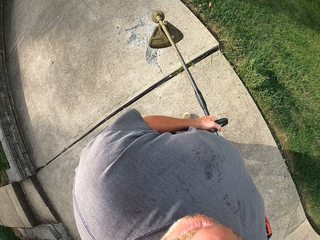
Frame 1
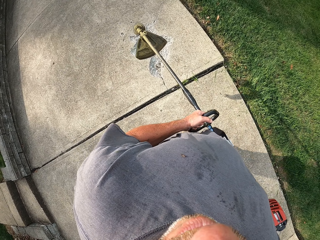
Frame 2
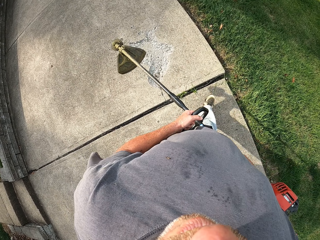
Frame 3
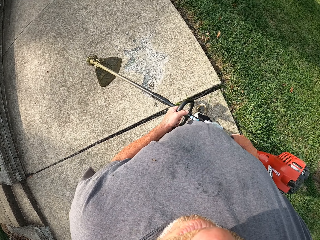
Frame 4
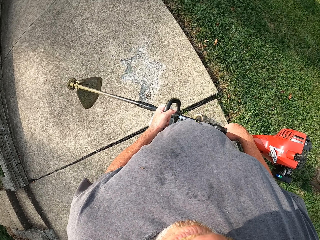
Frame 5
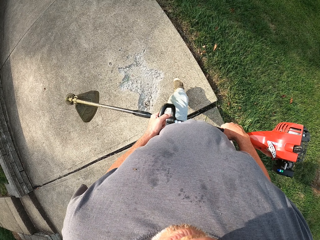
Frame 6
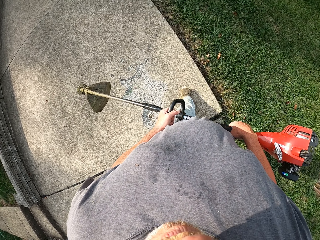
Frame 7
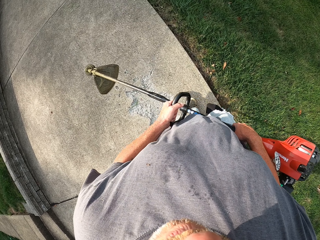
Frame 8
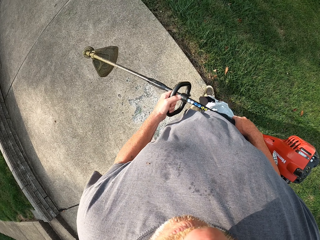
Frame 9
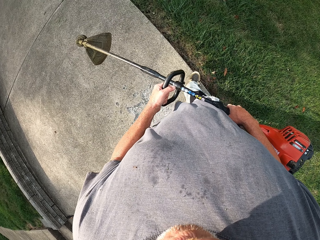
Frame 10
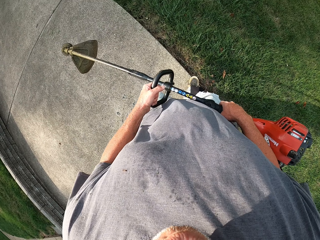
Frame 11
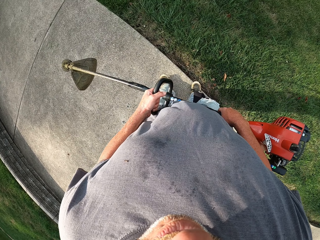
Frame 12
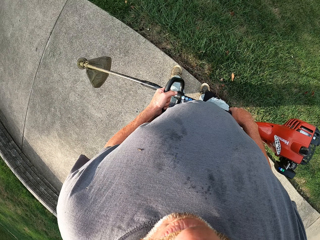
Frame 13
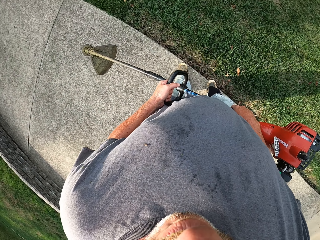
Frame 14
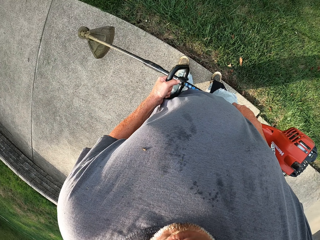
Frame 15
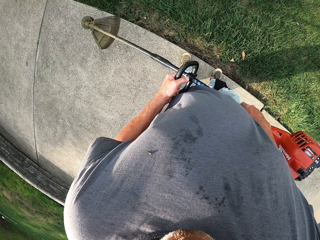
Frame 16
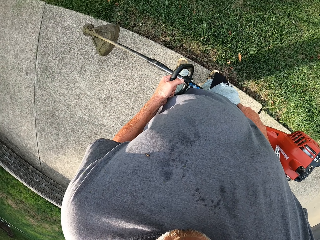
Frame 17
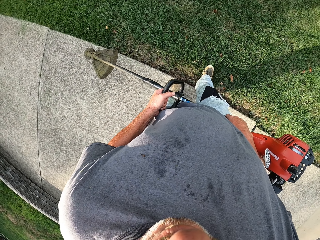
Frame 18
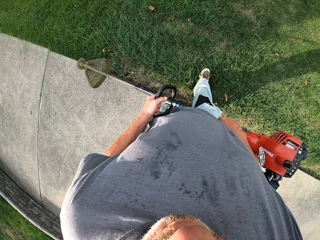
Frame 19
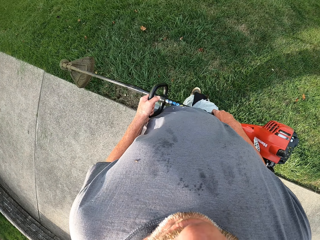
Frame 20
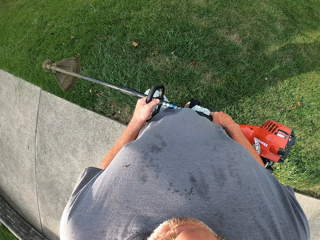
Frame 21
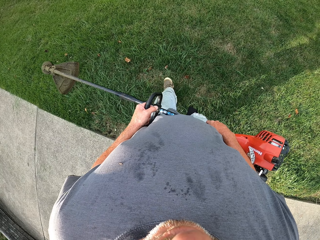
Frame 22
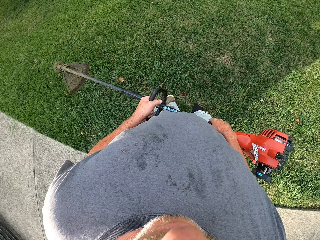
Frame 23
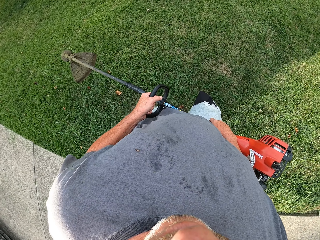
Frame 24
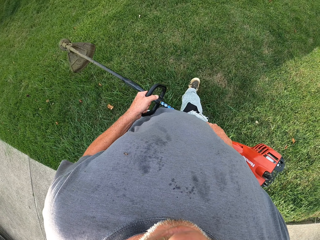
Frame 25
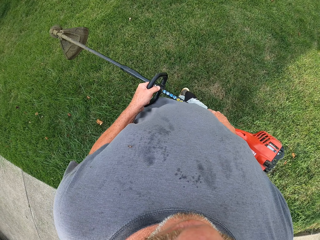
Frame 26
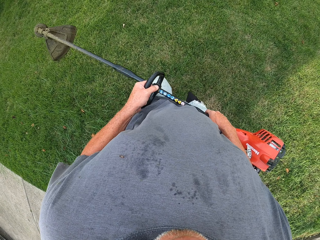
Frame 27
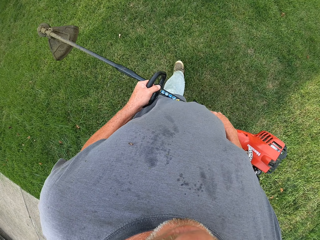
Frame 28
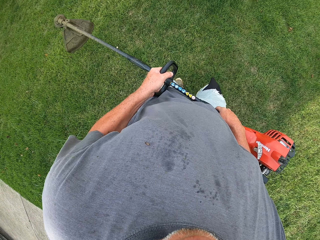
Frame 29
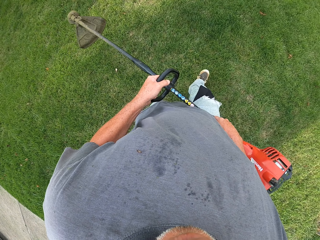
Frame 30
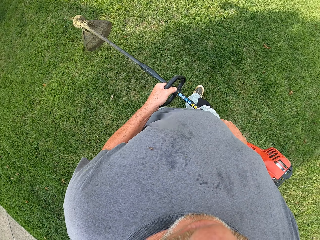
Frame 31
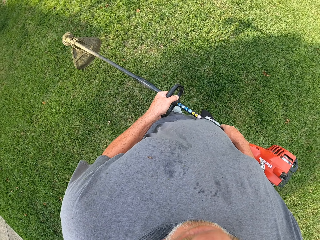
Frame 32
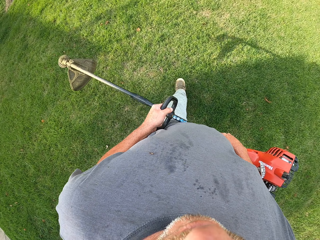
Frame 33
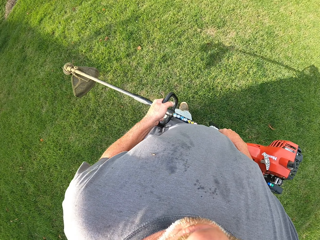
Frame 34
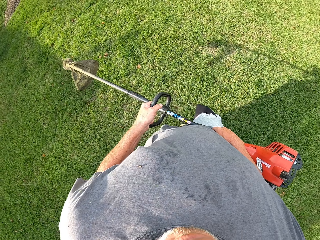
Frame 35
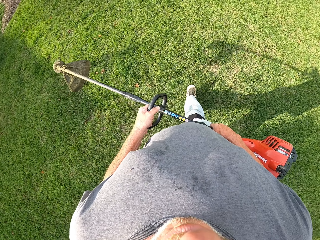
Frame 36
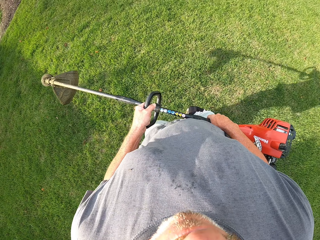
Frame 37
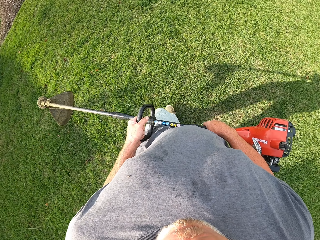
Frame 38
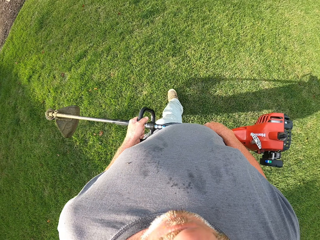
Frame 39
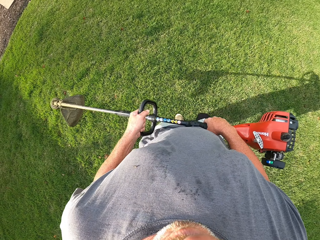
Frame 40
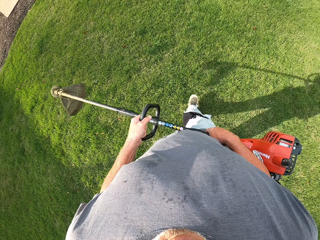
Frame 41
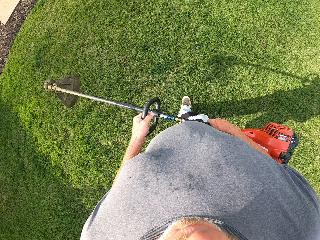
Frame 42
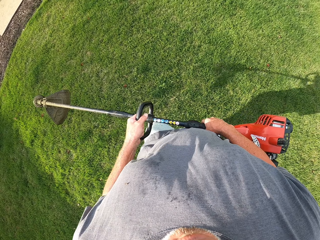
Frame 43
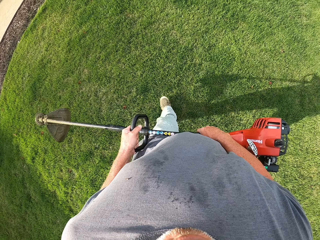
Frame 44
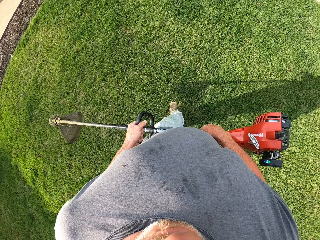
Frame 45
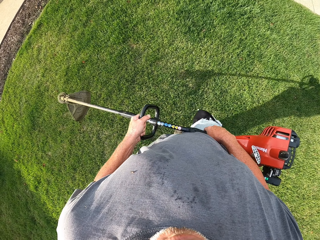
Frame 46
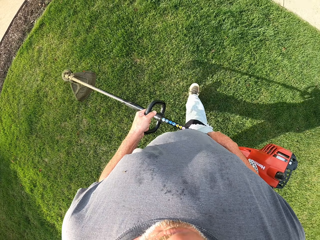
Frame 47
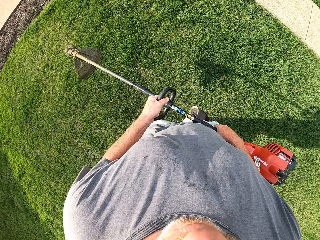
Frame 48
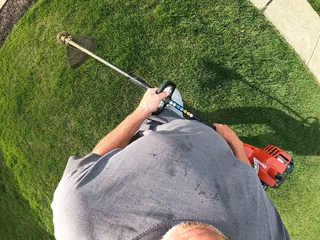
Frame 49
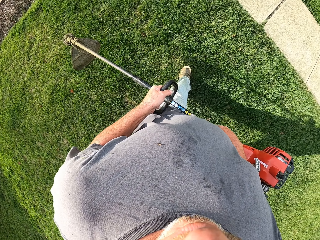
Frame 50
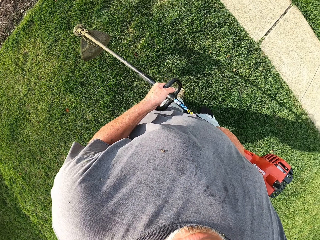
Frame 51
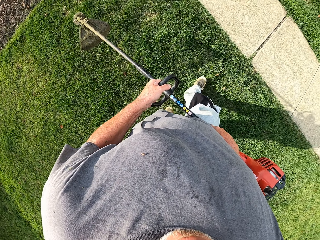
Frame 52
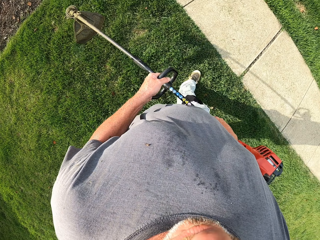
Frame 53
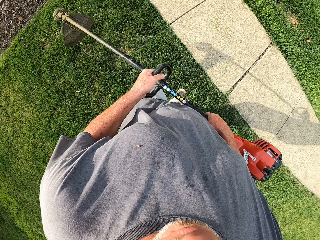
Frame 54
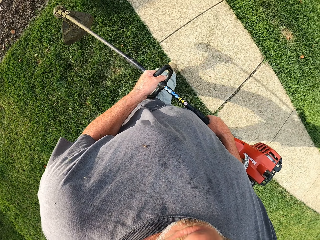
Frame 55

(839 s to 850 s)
The camera wearer walks around the field and lifts a brush cutter. They walk with the grass cutter towards the grass.

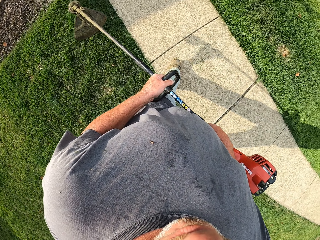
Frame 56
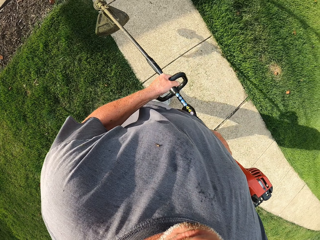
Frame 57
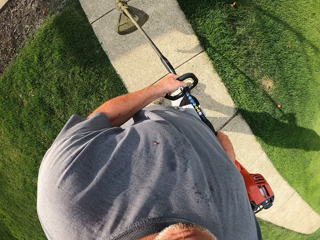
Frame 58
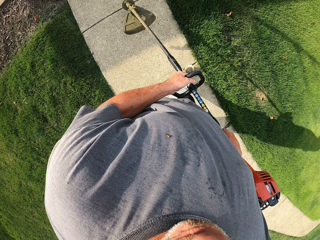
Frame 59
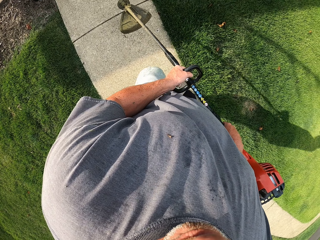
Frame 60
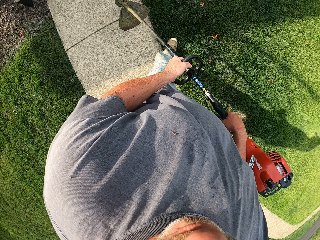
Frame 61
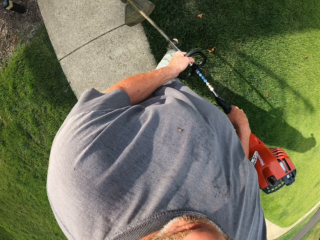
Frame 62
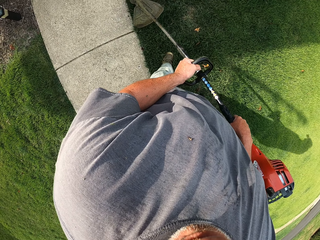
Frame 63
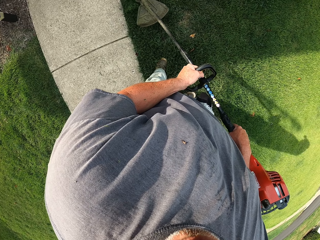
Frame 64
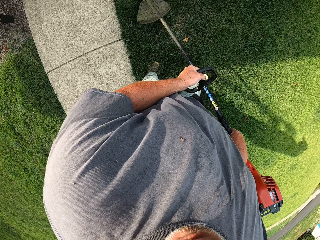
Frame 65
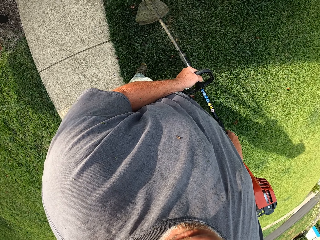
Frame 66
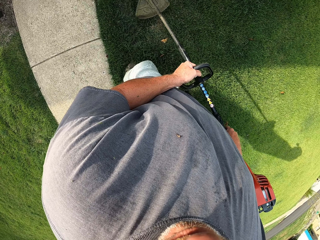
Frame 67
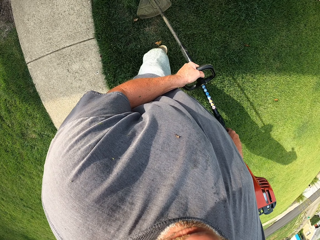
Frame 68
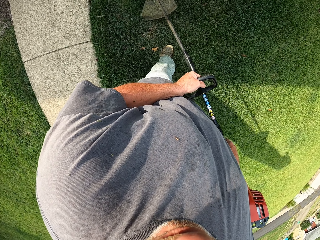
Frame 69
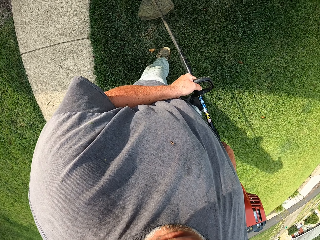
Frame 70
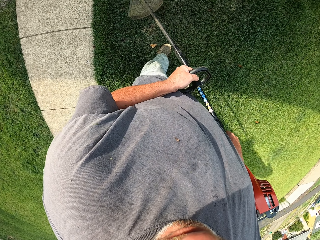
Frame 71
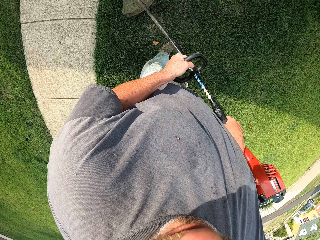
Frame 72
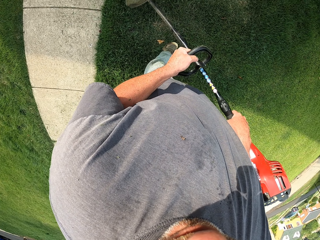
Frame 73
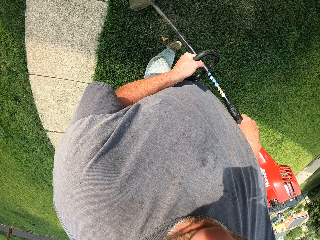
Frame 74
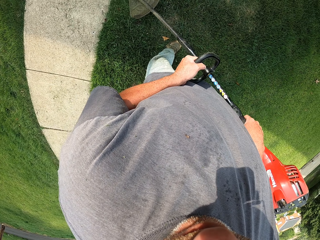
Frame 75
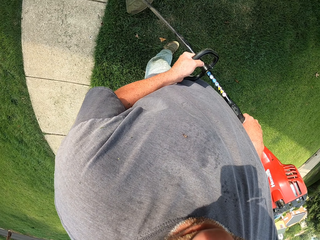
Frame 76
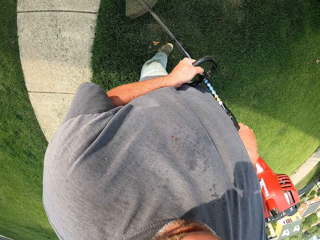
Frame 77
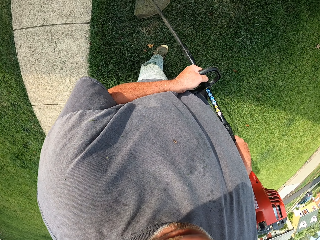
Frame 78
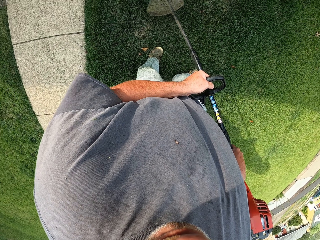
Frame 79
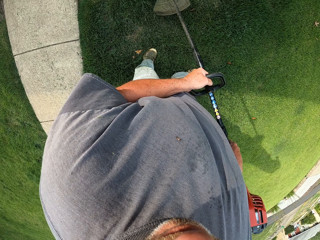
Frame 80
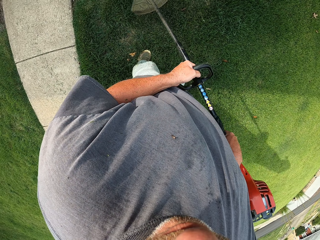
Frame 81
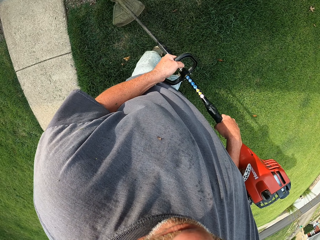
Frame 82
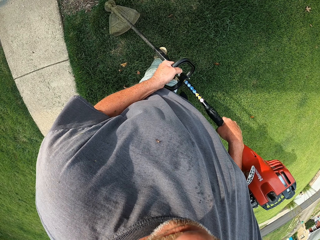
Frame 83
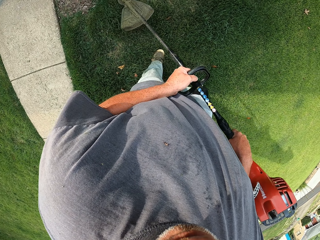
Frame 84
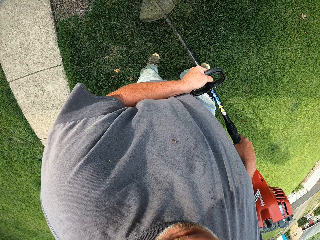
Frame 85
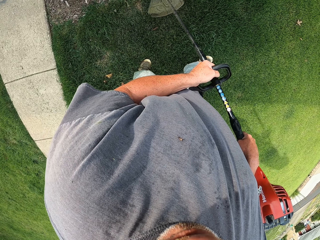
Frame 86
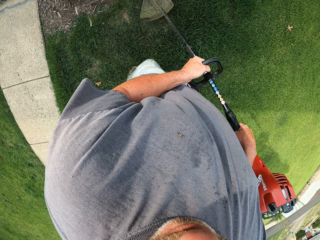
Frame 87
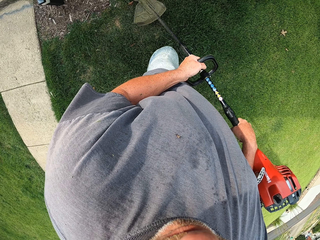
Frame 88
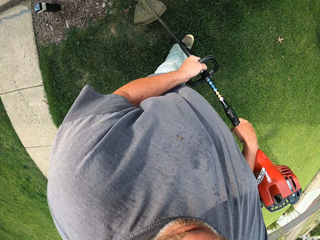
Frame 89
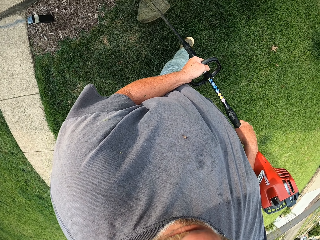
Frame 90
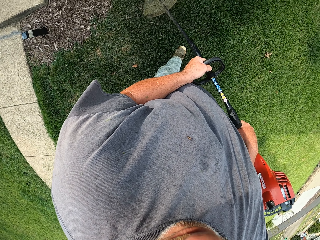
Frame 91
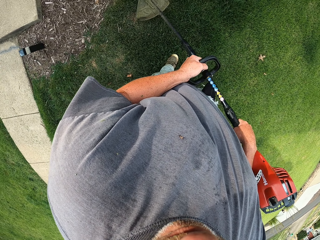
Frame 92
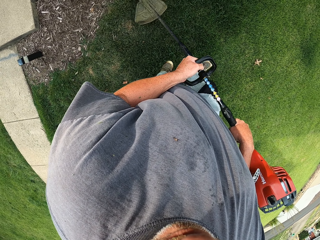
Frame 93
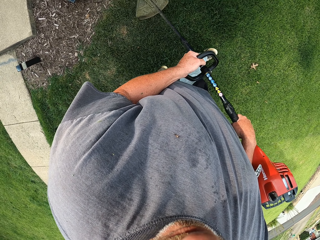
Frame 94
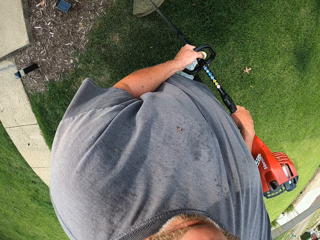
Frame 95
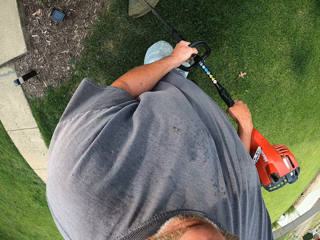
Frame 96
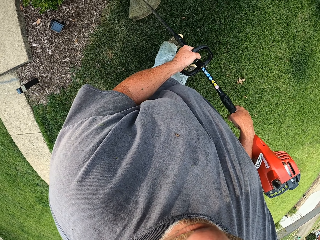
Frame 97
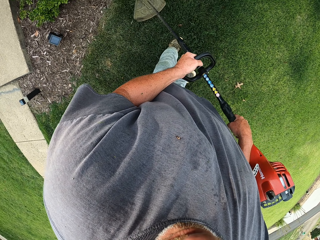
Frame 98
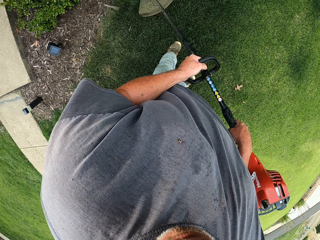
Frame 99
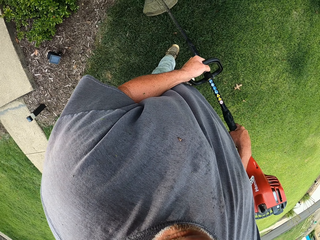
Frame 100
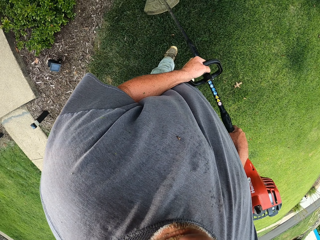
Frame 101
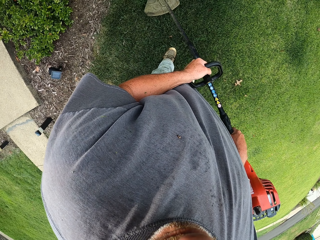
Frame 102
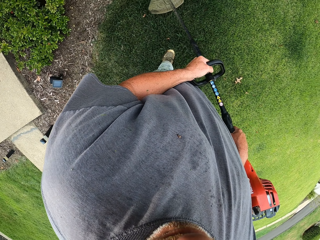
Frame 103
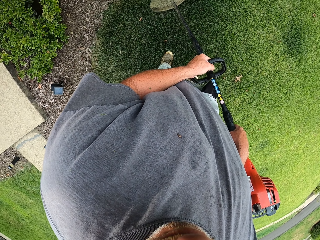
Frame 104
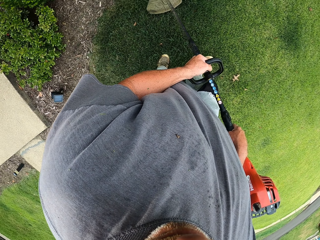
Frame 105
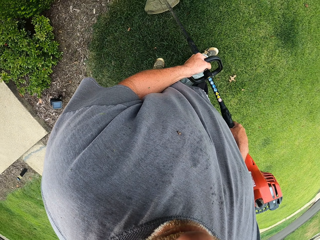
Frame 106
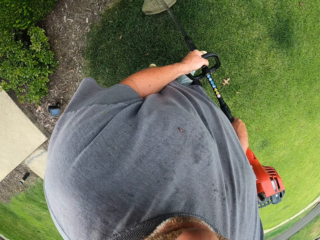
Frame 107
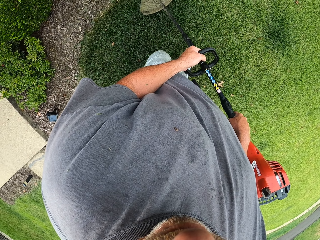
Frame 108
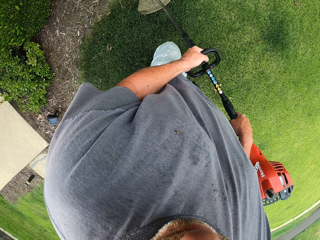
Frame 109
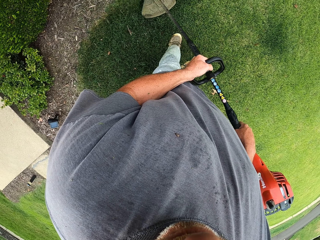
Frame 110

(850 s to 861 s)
The camera wearer walks around the field and cuts the grass with a brush cutter.
